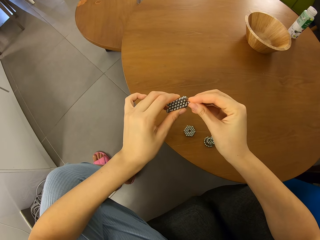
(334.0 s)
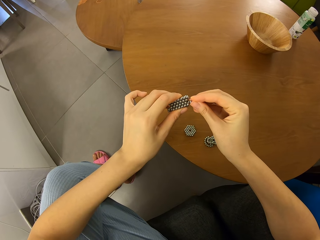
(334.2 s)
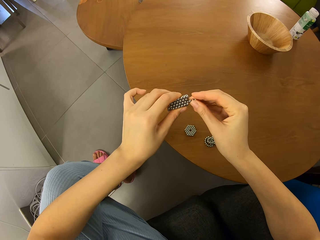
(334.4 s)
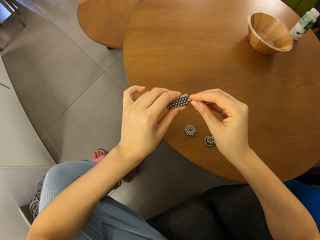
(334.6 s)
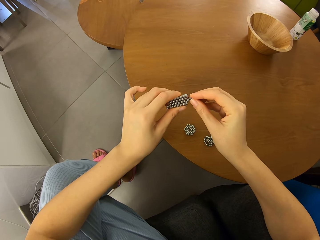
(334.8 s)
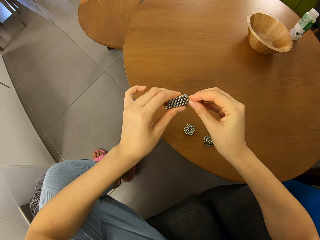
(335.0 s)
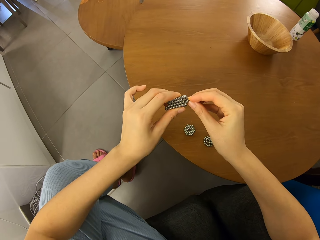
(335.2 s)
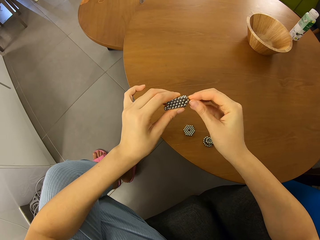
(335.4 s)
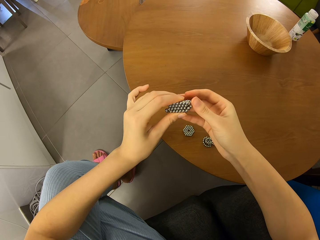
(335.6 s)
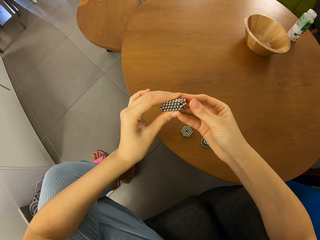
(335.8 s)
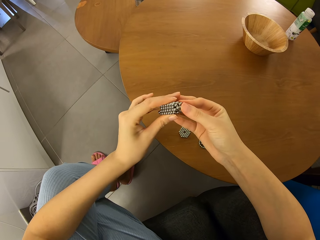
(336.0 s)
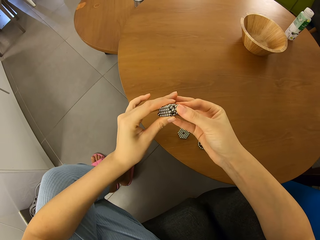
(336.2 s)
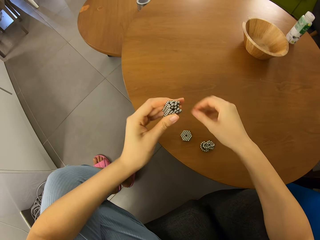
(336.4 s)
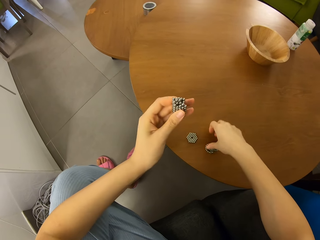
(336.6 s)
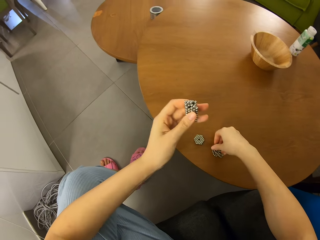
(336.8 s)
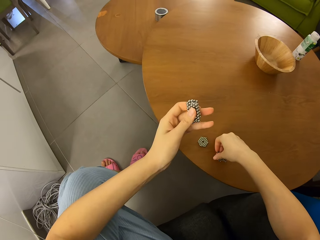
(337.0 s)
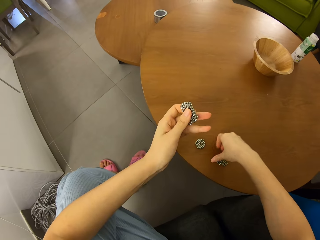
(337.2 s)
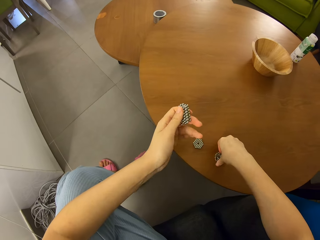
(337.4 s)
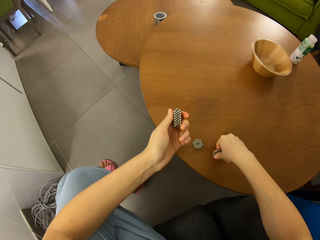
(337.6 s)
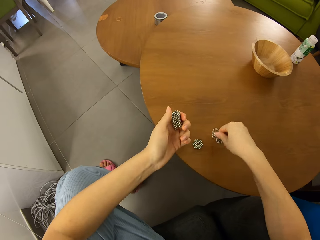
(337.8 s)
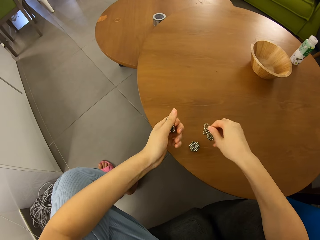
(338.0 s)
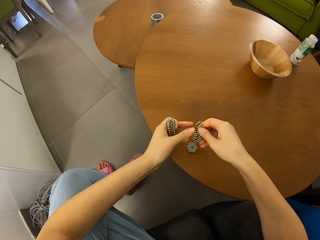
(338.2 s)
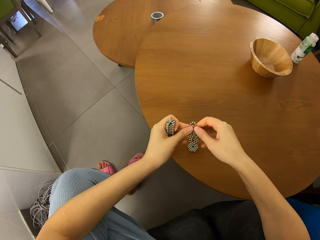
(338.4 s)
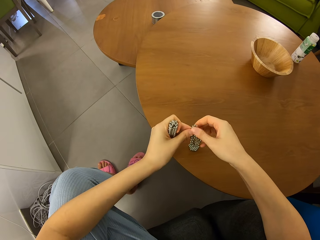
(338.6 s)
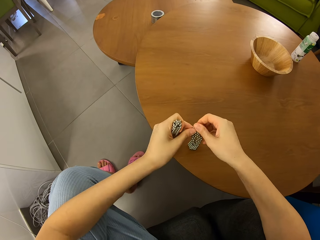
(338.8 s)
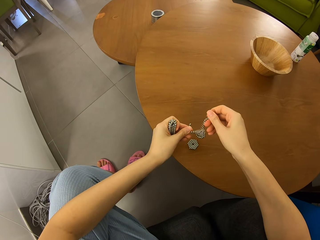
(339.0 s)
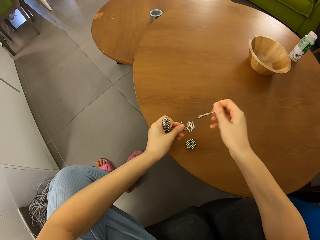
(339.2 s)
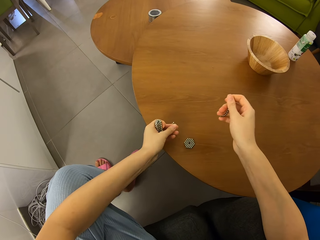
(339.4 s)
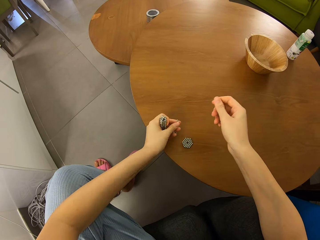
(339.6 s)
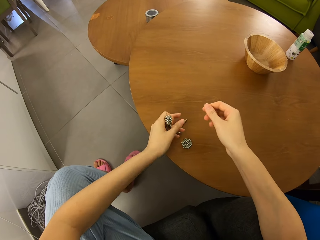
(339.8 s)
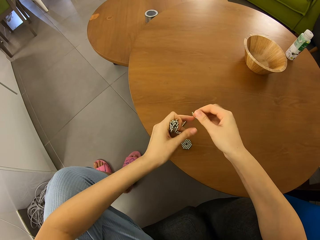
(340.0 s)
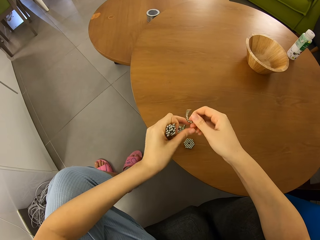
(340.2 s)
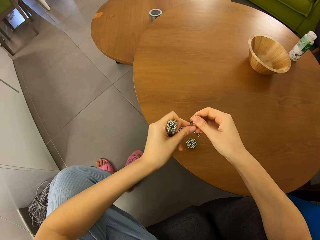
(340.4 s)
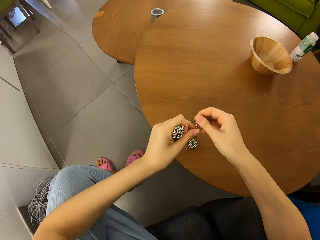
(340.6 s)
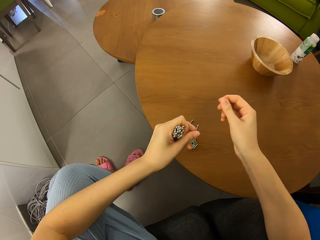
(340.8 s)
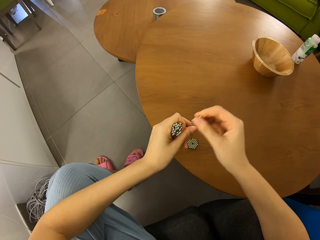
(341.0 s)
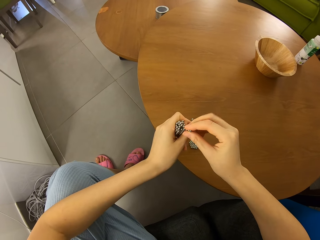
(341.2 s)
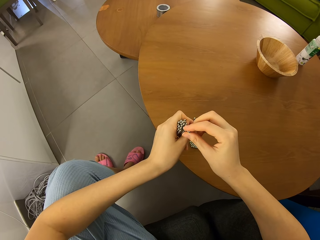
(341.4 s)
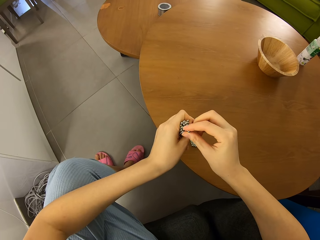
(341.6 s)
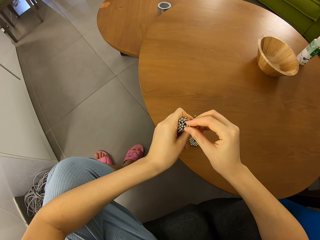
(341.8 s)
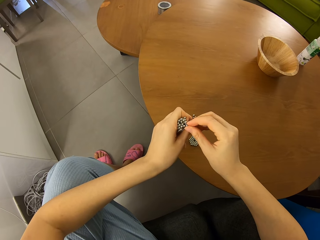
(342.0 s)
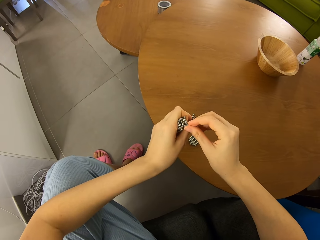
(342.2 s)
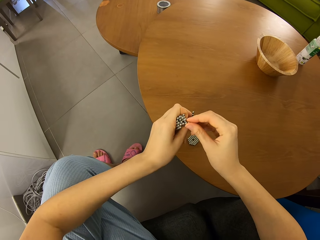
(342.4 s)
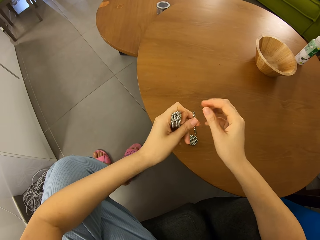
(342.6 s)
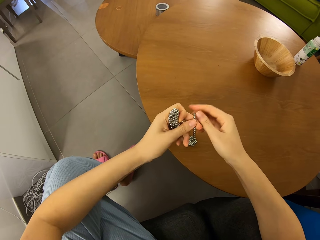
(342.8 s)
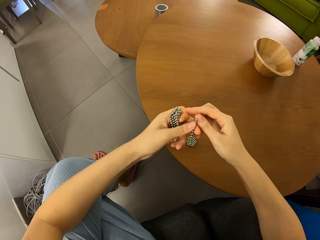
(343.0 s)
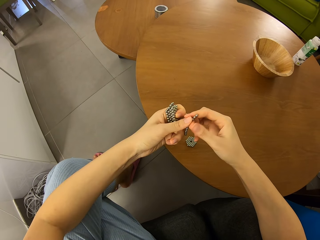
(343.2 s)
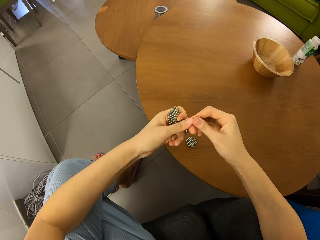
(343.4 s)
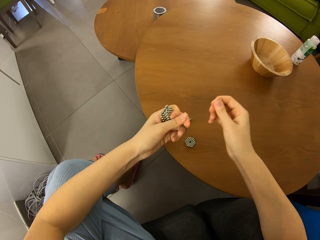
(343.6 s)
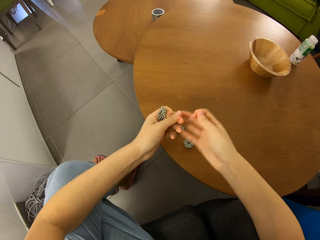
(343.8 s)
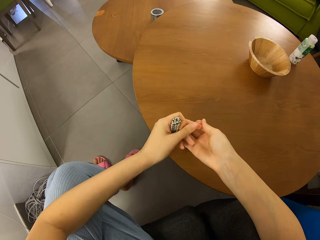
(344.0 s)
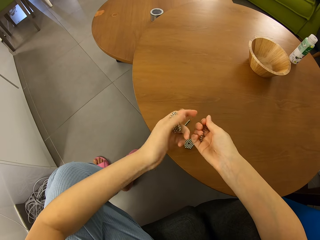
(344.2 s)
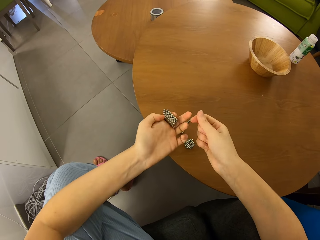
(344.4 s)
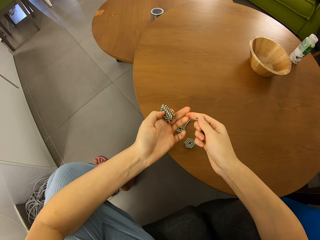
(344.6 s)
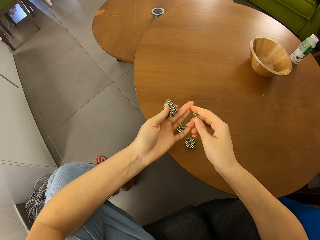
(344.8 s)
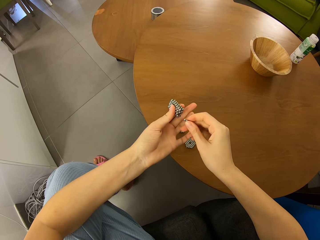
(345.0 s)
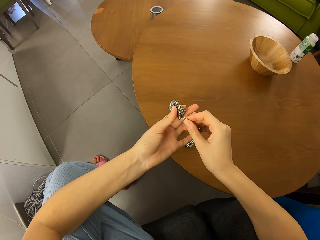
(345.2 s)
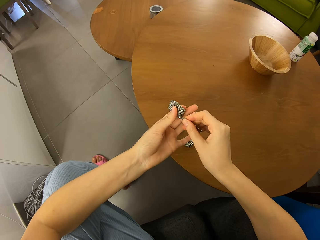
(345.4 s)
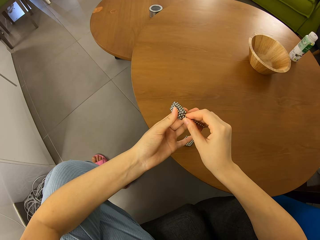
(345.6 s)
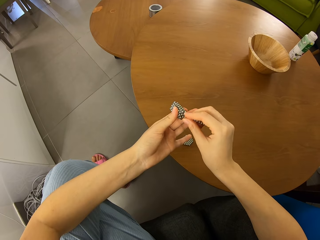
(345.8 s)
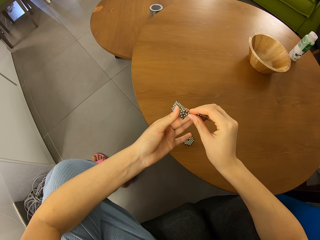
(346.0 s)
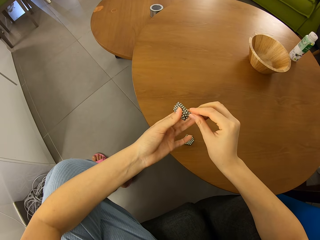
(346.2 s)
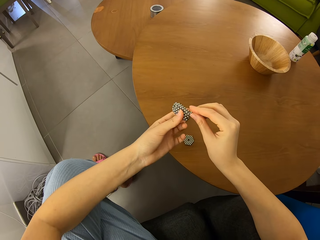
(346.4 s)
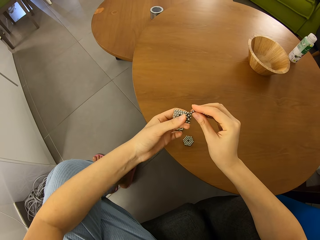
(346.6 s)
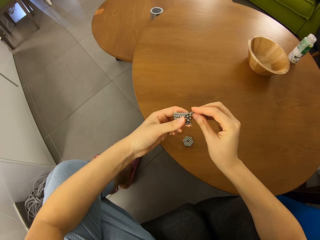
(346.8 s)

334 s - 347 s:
The camera wearer separates magnetic beads from a bead cluster on the table. They pick up neodymium magnet spheres on the table. They put down the neodymium magnet spheres on the table. They pull a piece of the neodymium magnet spheres. They join beads to the joined shapes.

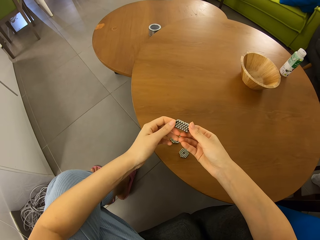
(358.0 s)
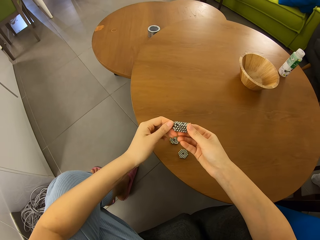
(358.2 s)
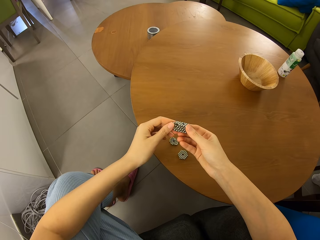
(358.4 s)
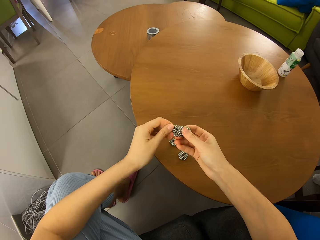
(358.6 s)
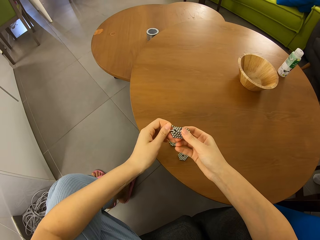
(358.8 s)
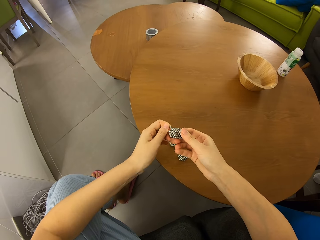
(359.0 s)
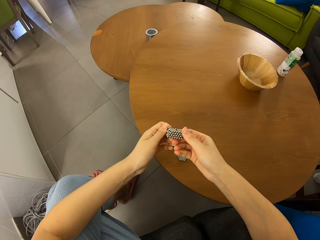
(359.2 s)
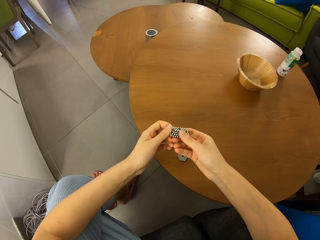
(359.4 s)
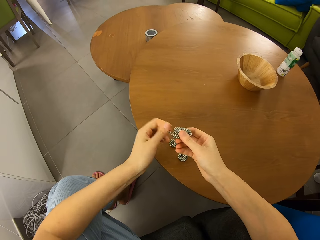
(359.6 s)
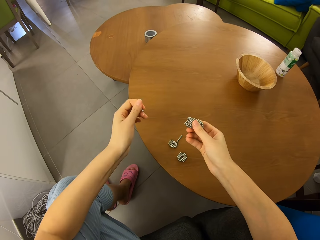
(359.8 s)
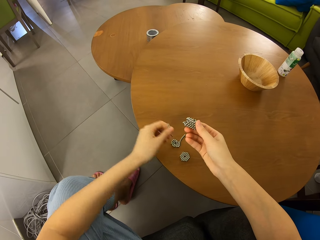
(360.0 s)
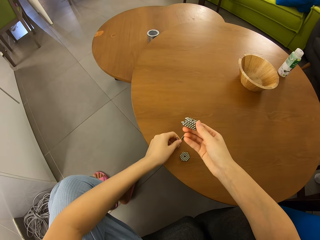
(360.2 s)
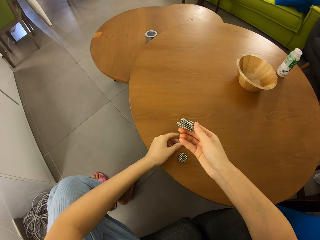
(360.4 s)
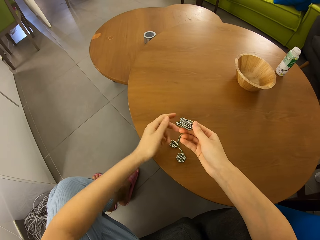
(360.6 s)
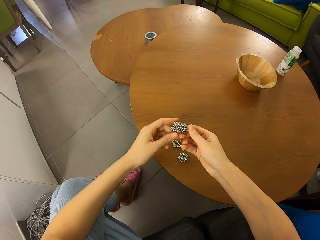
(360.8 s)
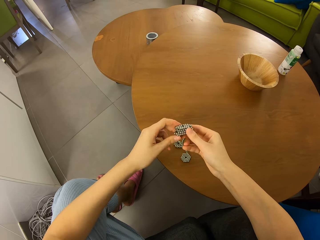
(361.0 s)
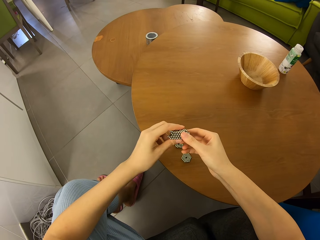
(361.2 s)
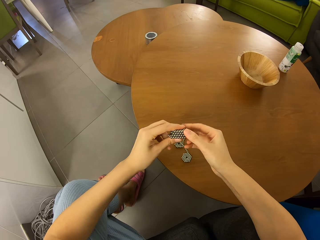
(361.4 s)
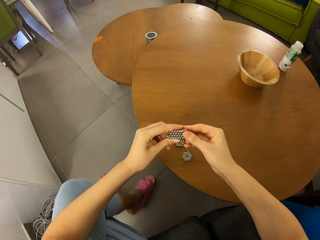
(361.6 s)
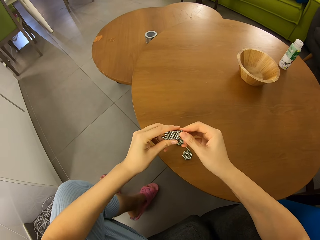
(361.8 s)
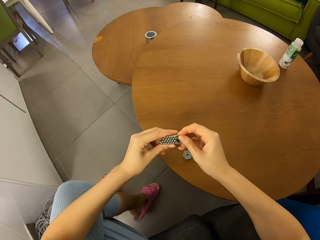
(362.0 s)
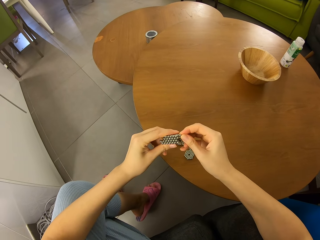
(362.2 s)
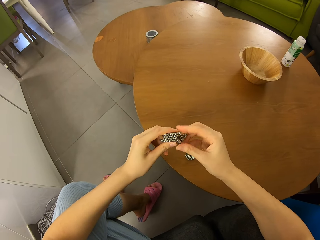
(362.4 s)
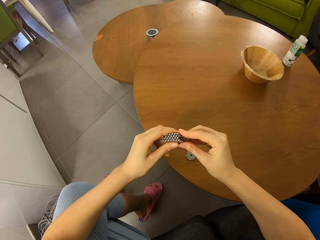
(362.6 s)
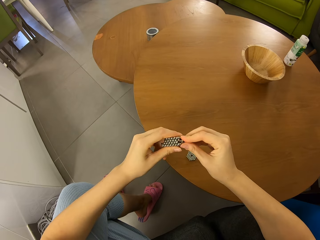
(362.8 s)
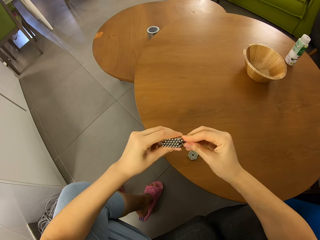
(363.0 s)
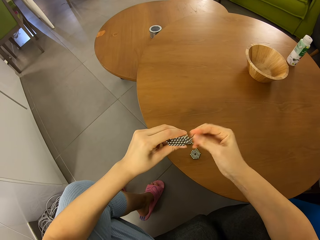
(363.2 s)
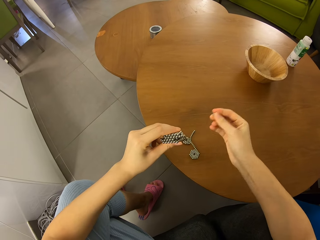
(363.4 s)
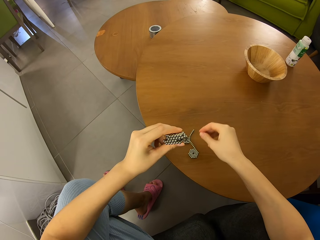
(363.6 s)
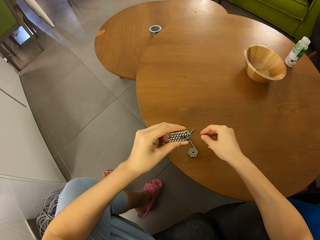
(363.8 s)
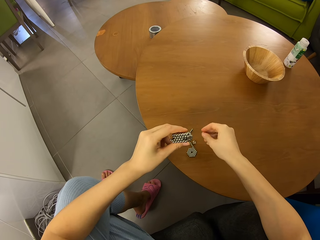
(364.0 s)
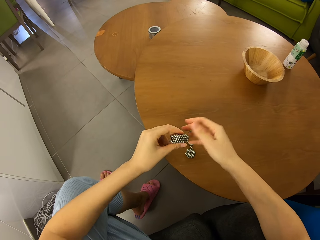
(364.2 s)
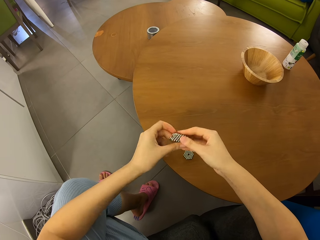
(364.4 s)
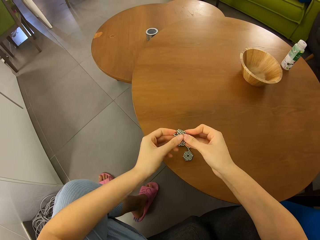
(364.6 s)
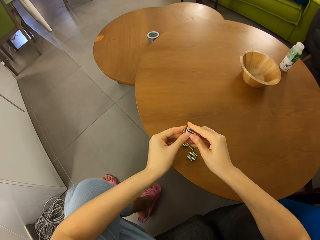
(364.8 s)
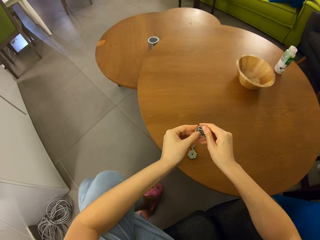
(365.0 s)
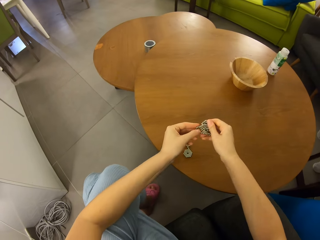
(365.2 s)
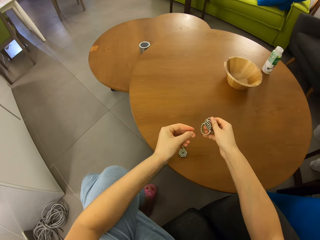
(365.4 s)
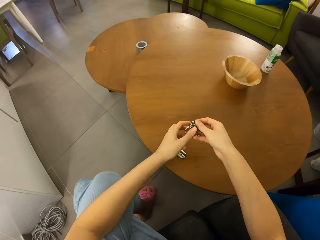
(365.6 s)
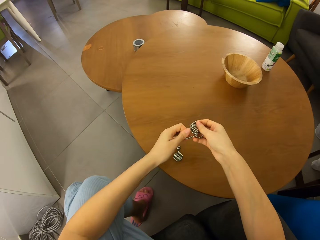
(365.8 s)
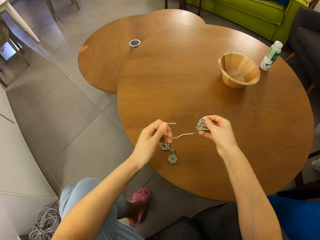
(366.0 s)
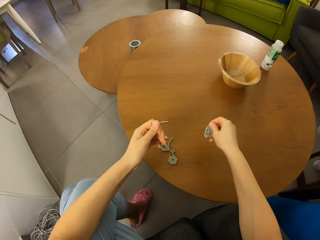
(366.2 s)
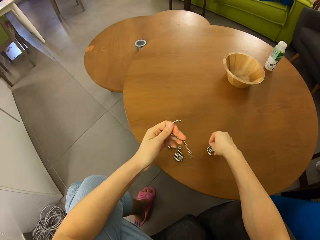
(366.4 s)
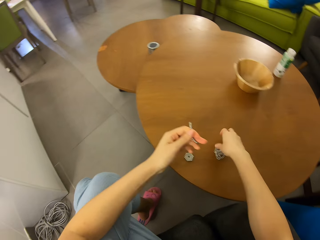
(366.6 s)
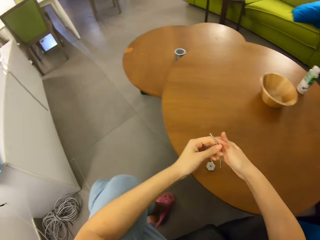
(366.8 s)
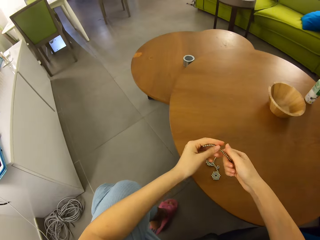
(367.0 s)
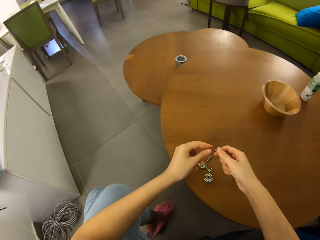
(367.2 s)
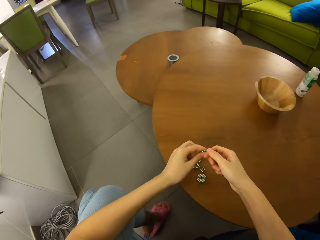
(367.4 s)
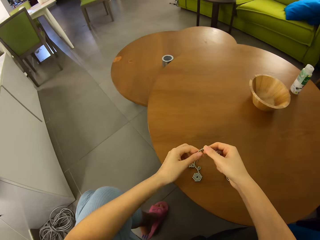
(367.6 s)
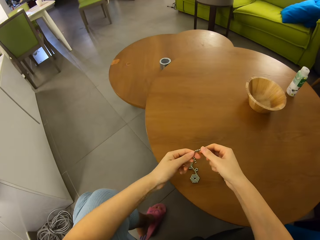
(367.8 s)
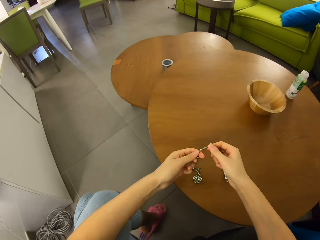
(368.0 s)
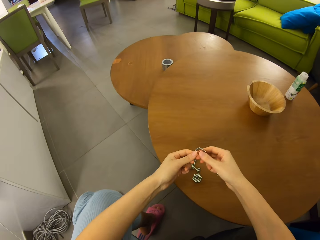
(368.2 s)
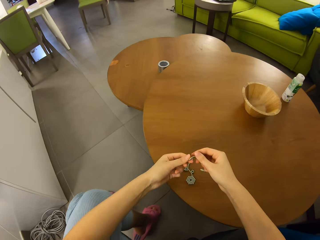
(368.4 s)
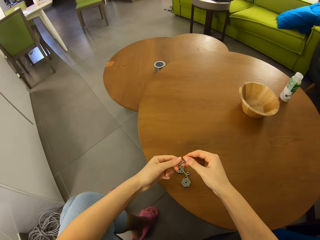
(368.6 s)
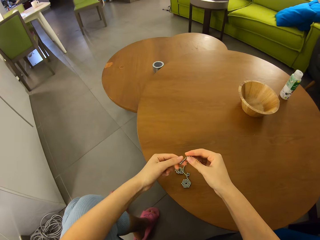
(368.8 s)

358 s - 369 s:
The camera wearer pulls a piece of neodymium magnet spheres. They separate magnetic beads from a bead cluster on the table. They put down the neodymium magnet spheres on the table.
